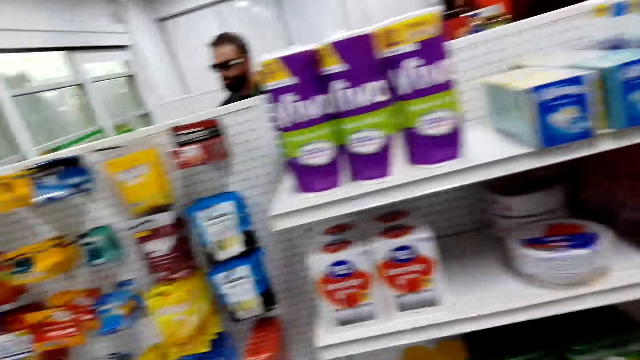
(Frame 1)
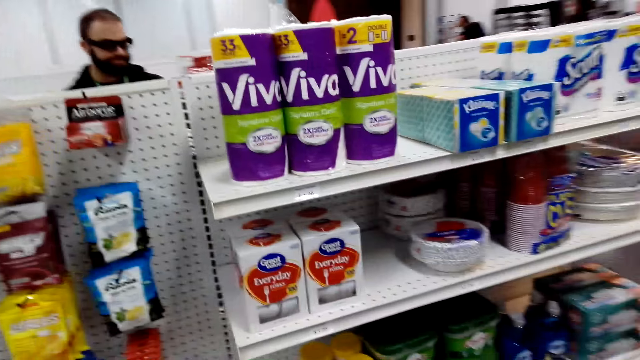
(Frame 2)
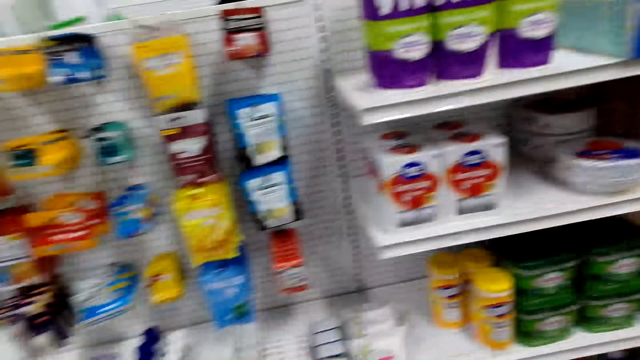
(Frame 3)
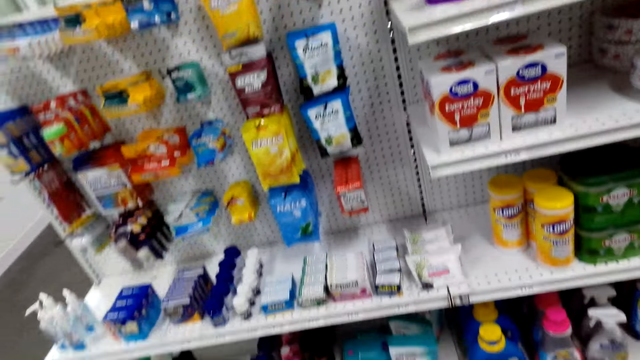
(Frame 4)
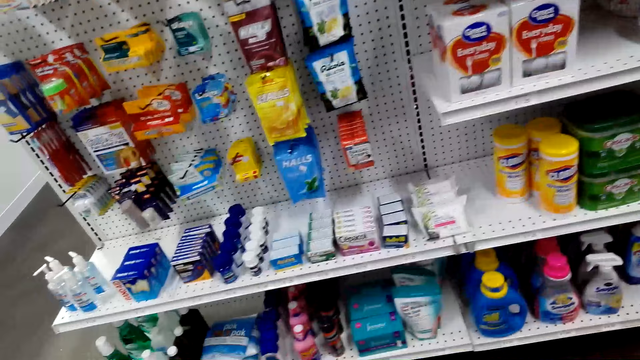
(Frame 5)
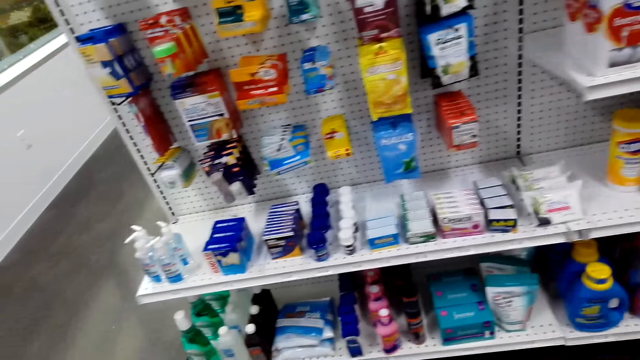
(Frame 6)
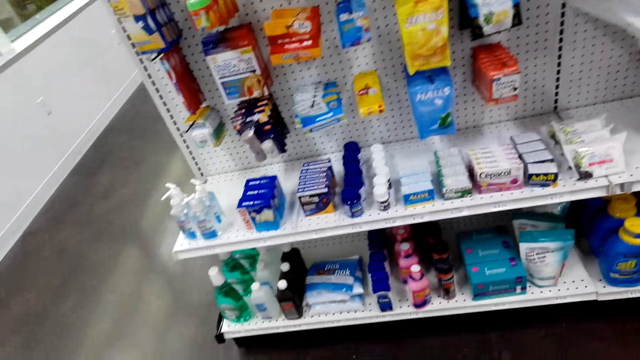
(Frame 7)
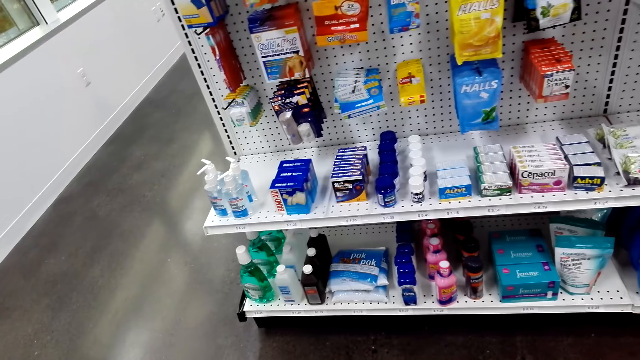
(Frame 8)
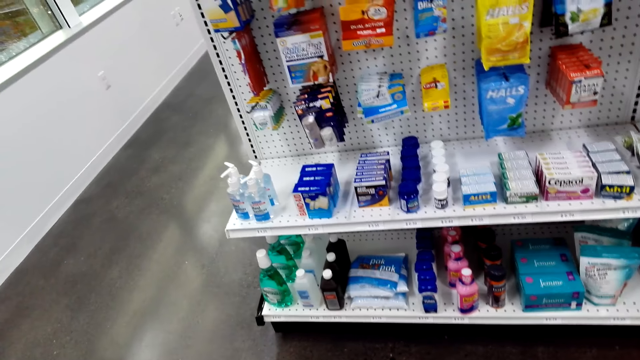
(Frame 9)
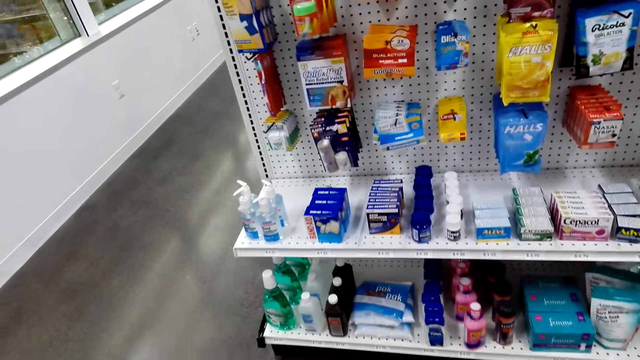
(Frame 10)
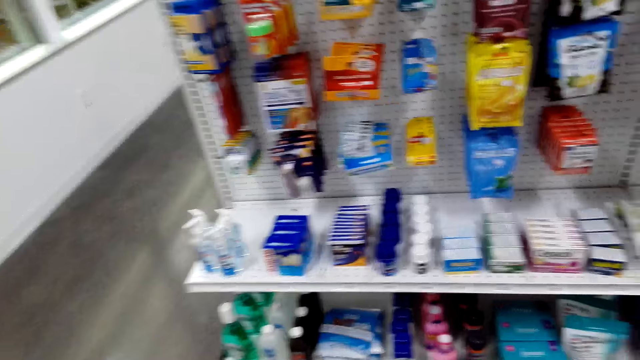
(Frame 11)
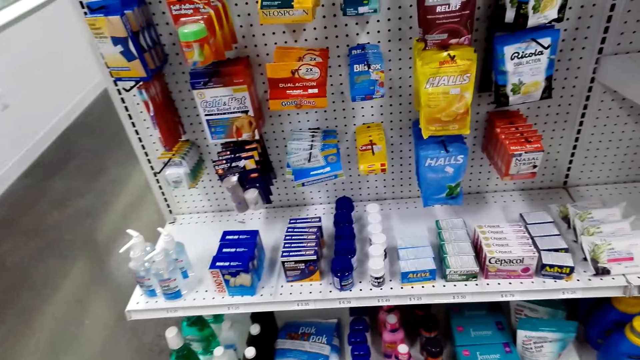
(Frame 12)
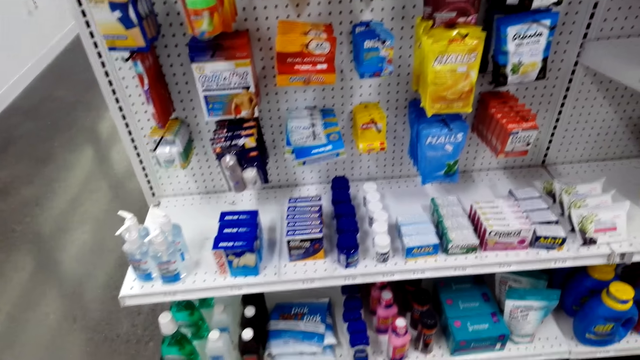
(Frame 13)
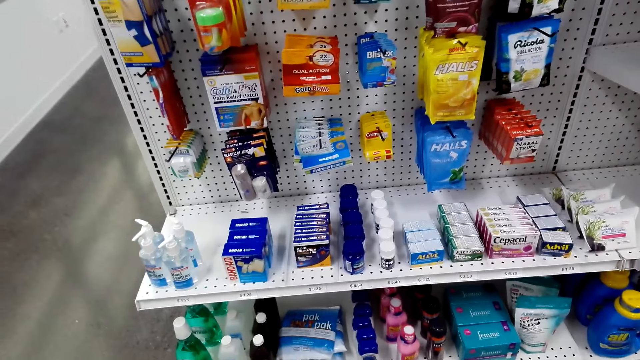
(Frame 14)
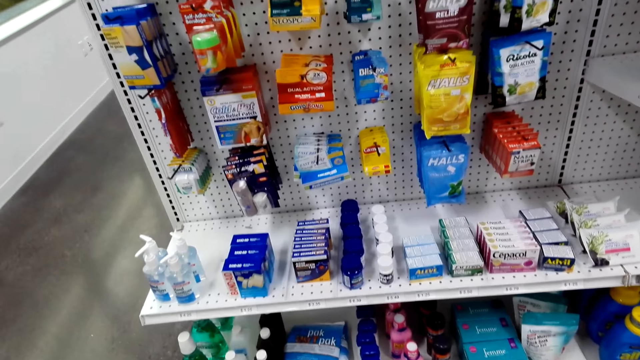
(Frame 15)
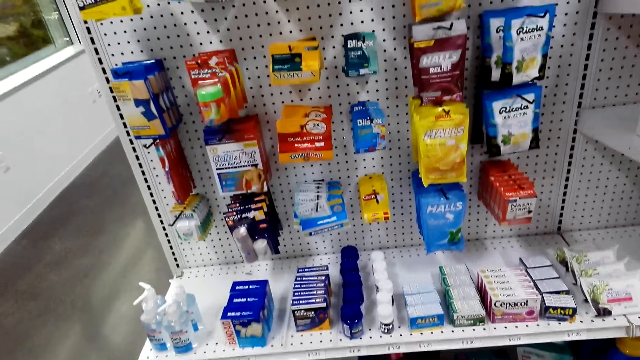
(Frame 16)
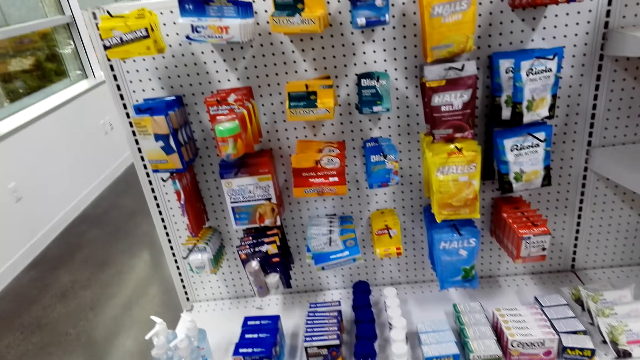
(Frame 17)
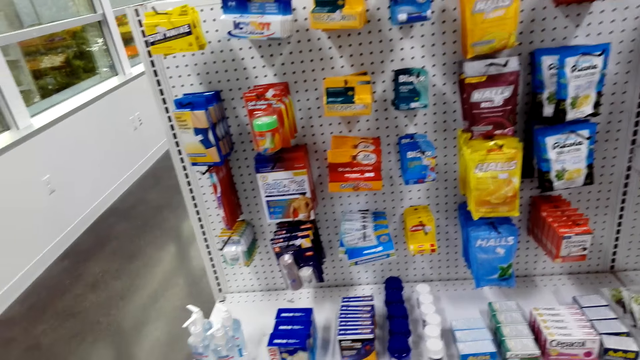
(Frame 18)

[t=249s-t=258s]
The camera wearer looks at the items in the shelves.

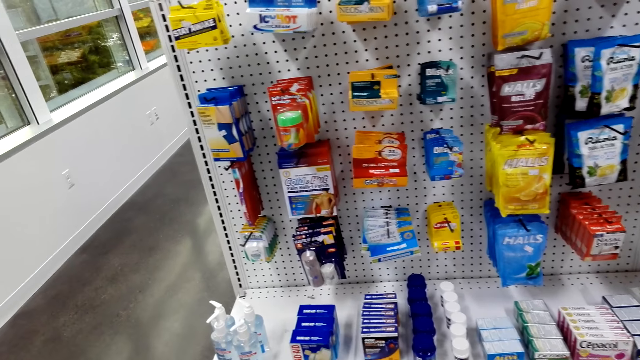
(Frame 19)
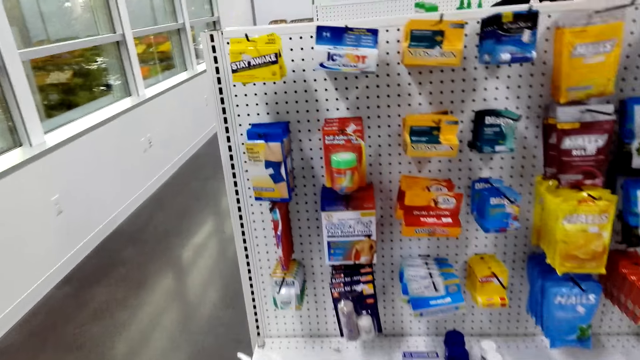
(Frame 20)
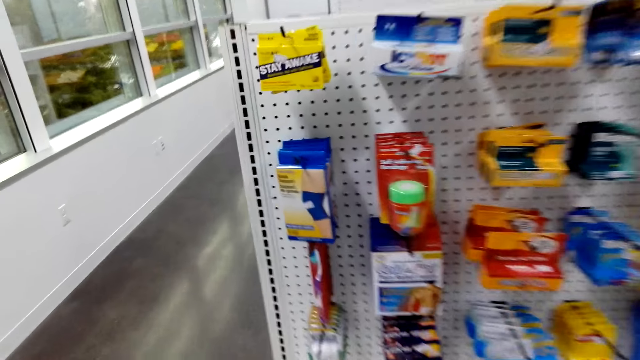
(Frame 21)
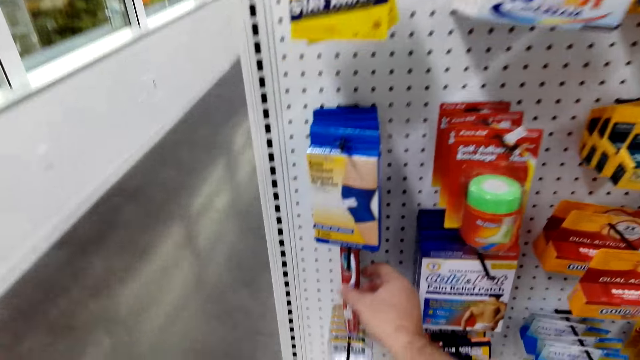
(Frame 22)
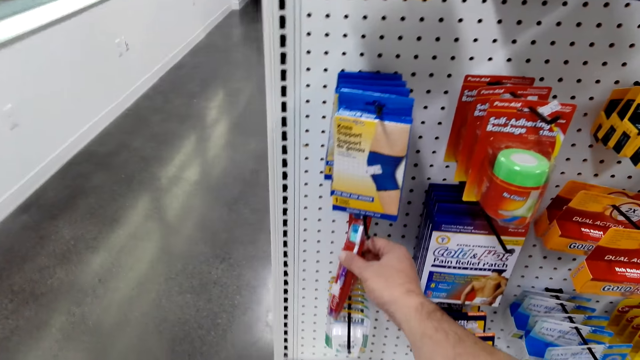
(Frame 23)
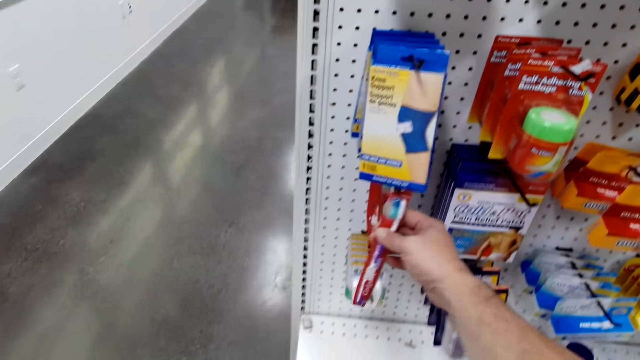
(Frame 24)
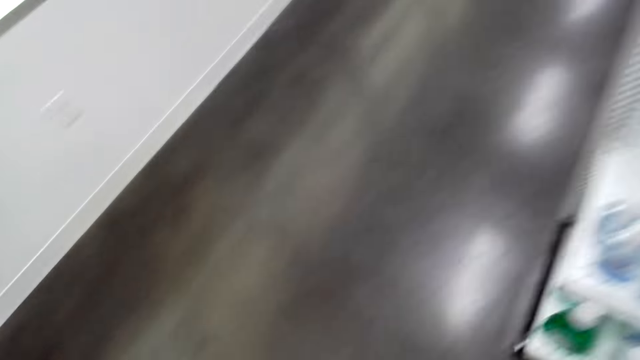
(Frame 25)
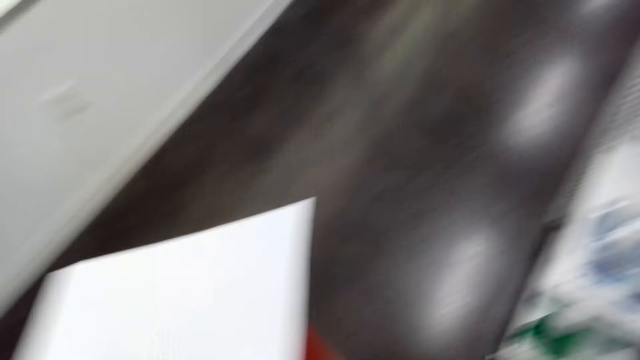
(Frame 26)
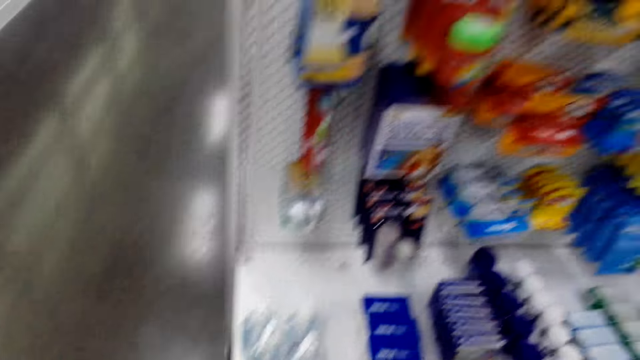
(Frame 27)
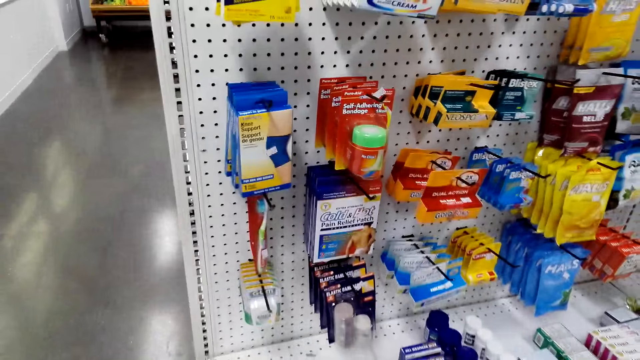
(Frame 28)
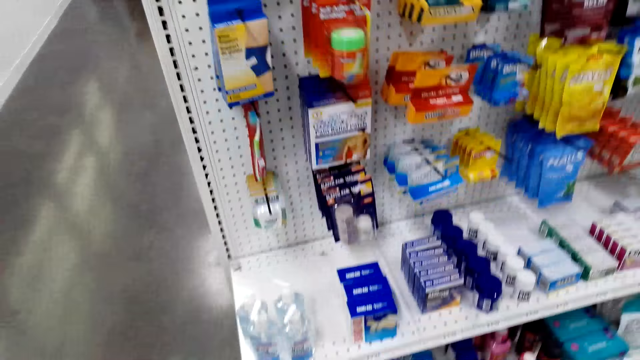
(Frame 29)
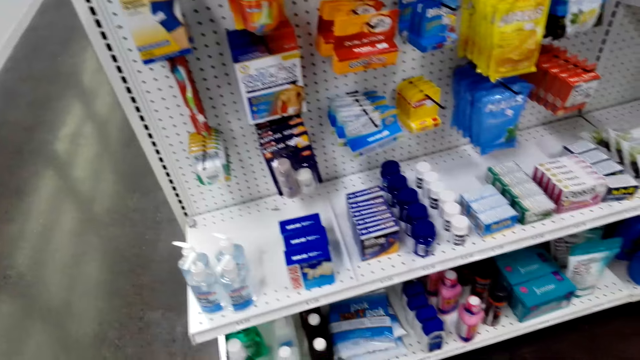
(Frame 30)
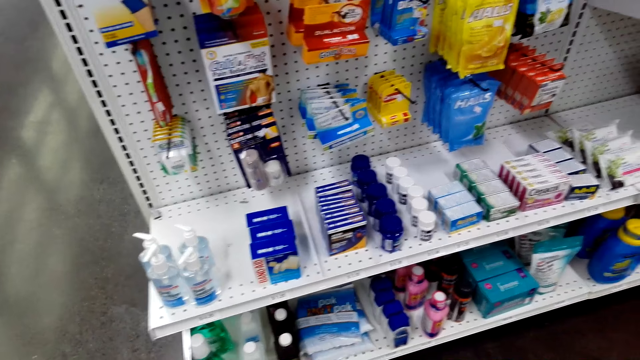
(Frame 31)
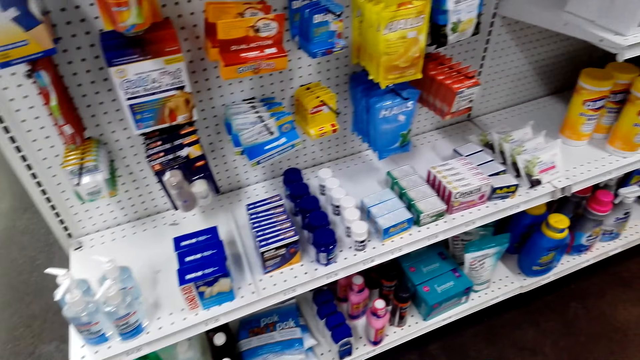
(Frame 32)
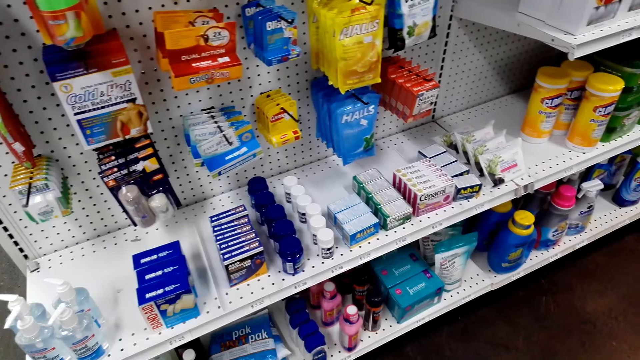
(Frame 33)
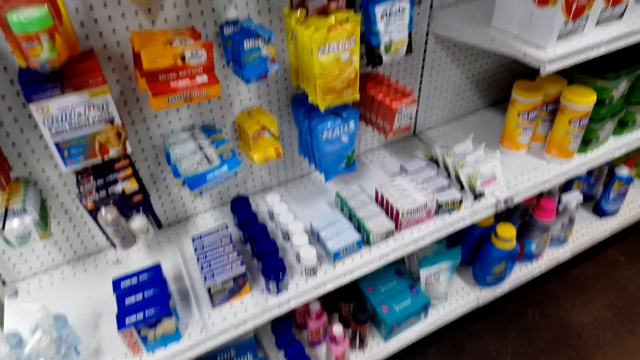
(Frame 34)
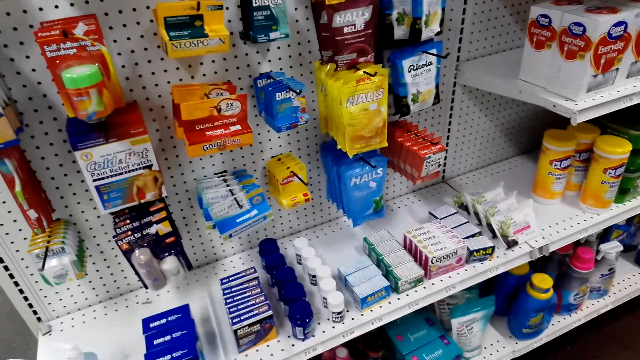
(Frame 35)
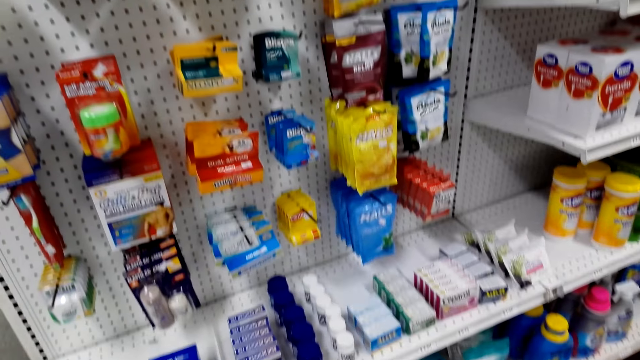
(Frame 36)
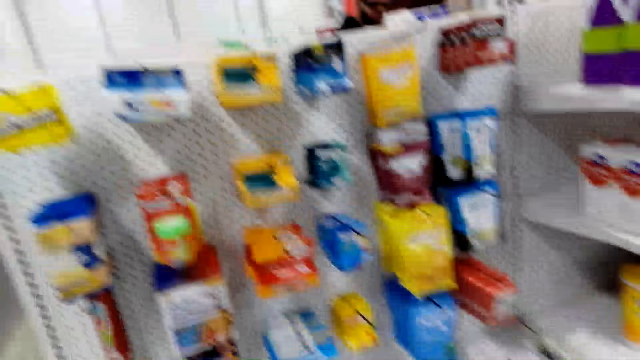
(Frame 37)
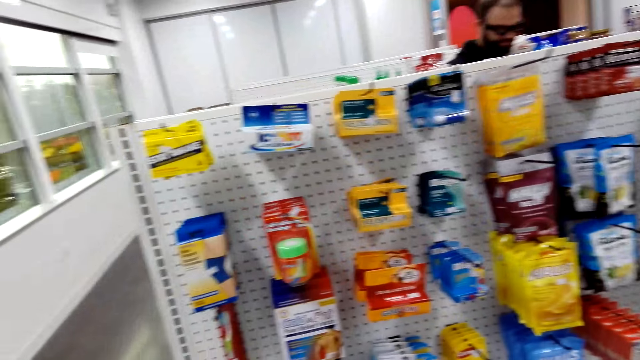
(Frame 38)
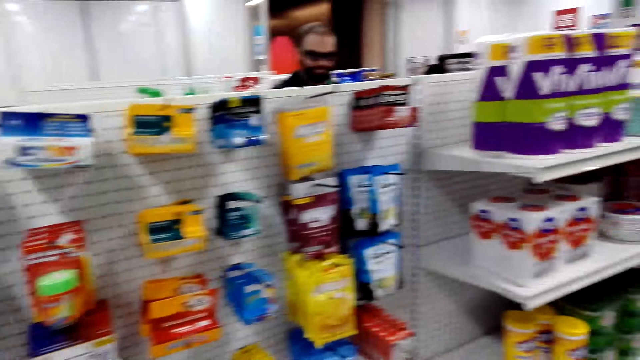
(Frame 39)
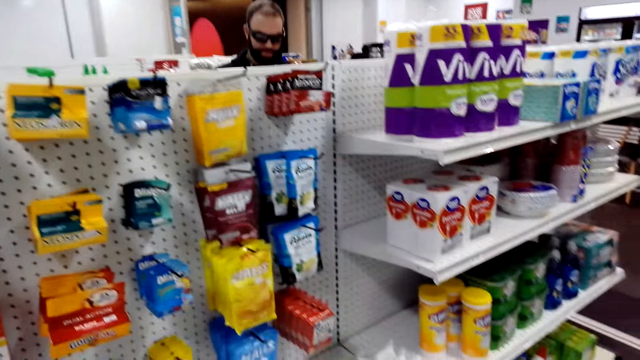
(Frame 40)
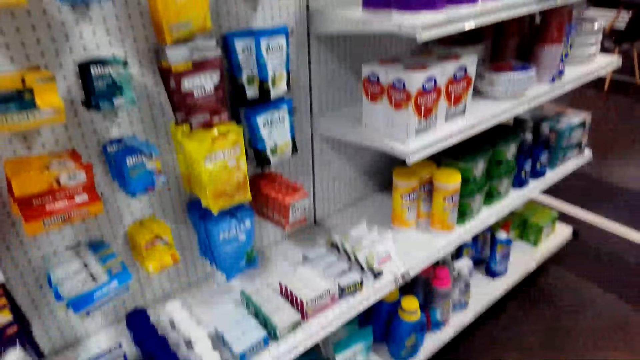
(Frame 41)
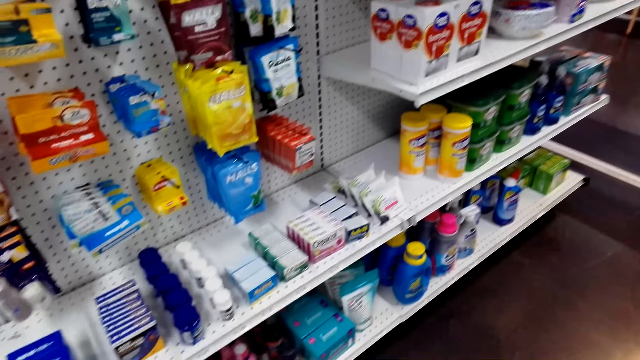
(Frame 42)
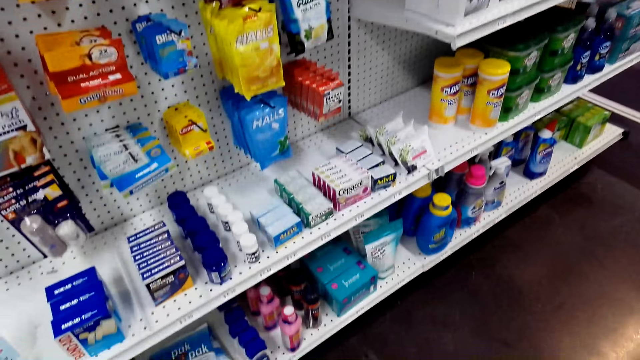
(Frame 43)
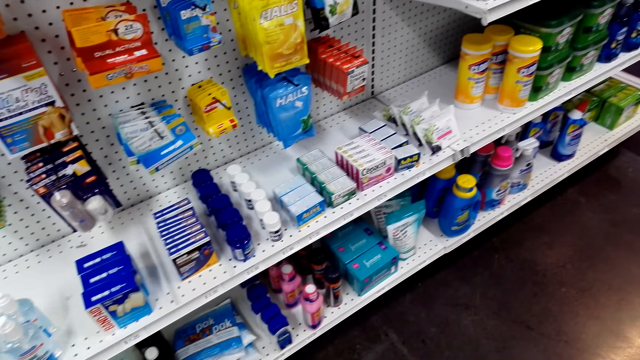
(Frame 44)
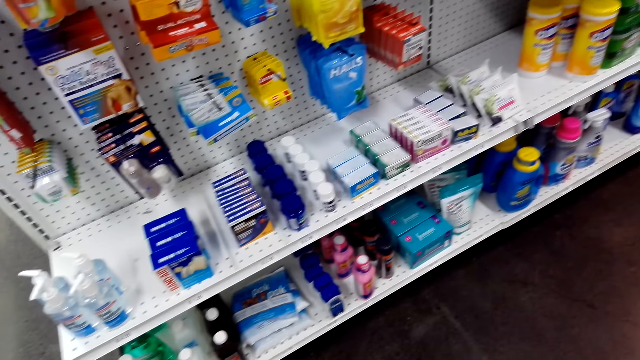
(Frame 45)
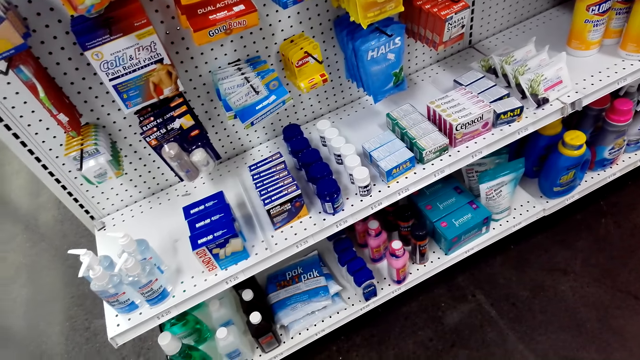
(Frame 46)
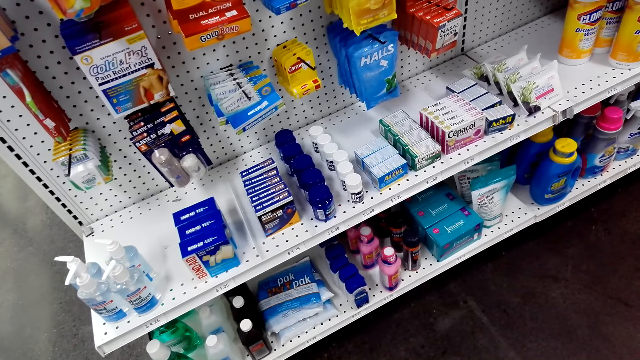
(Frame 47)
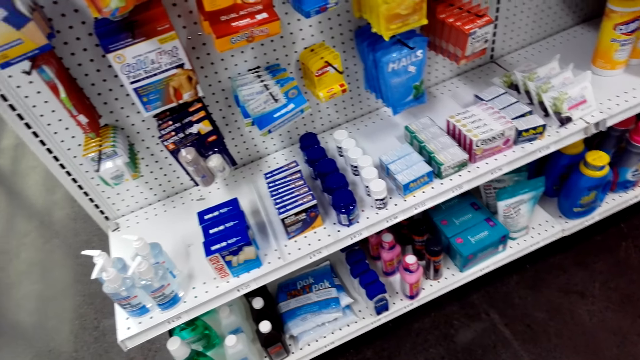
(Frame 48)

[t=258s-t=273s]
The camera wearer takes a toothbrush from the shelf. They put the toothbrush in the bucket. They look at the items in the shelves.
